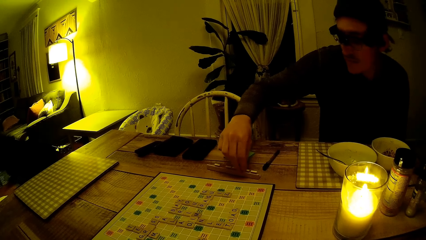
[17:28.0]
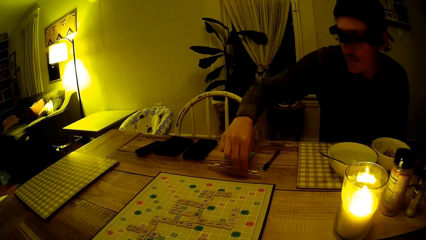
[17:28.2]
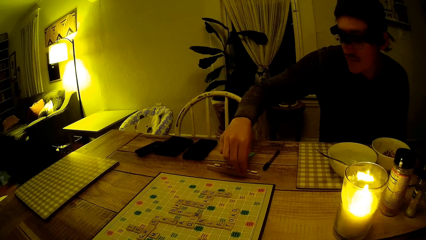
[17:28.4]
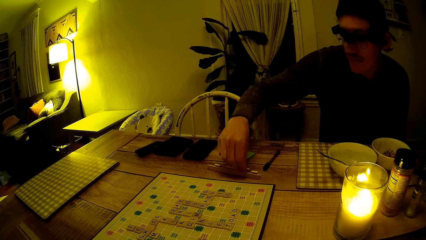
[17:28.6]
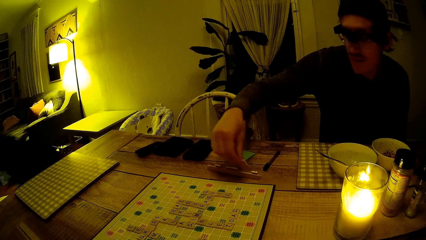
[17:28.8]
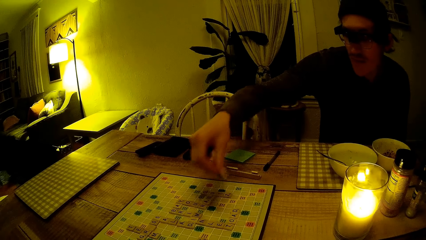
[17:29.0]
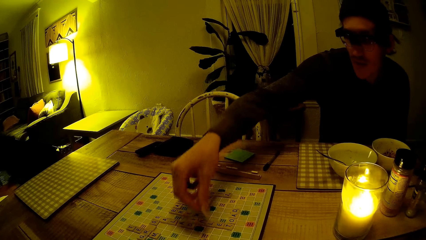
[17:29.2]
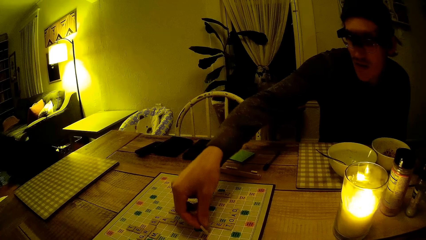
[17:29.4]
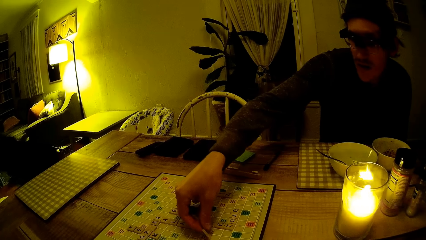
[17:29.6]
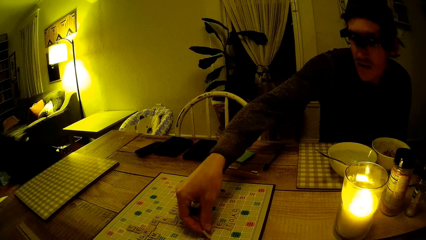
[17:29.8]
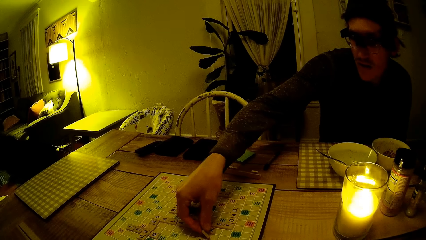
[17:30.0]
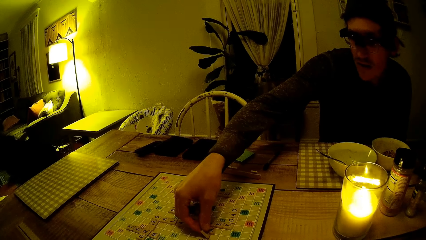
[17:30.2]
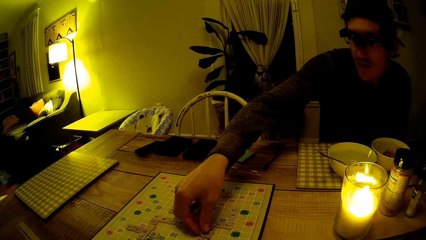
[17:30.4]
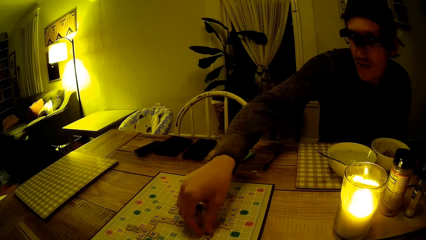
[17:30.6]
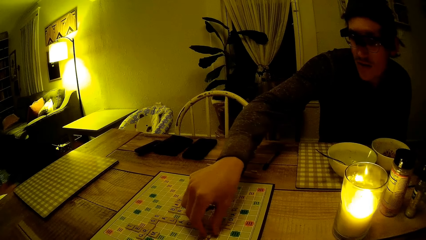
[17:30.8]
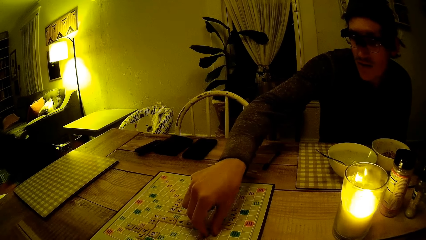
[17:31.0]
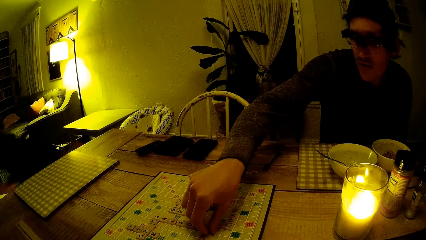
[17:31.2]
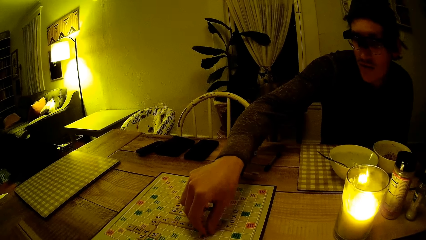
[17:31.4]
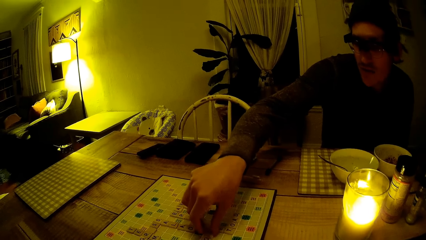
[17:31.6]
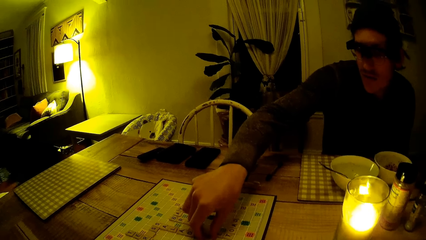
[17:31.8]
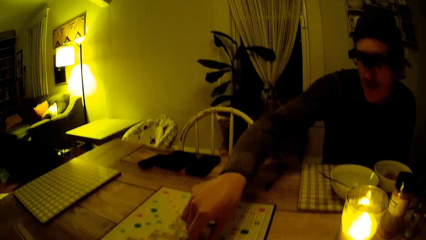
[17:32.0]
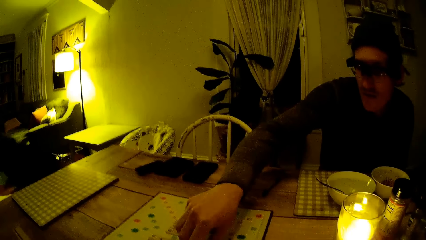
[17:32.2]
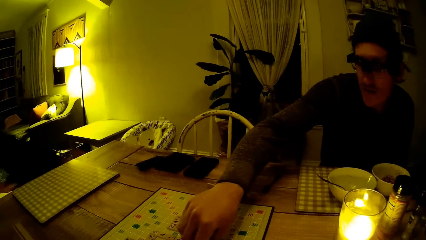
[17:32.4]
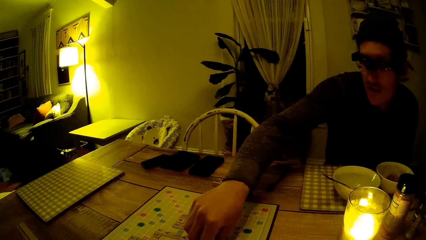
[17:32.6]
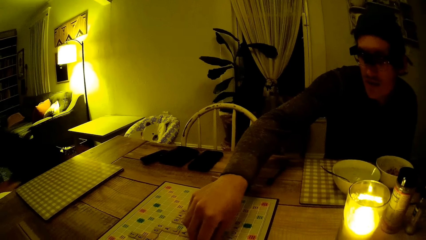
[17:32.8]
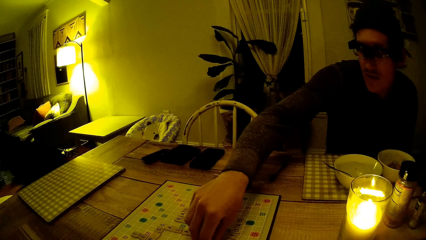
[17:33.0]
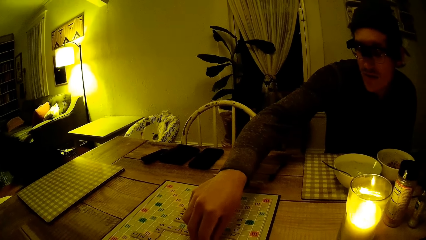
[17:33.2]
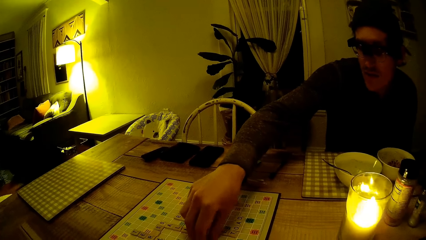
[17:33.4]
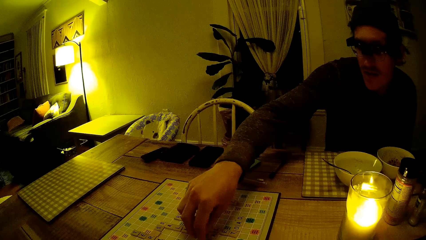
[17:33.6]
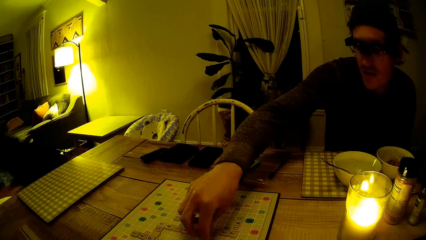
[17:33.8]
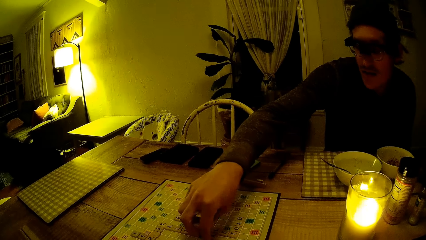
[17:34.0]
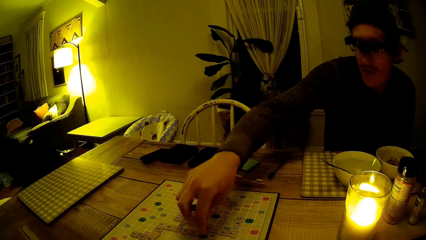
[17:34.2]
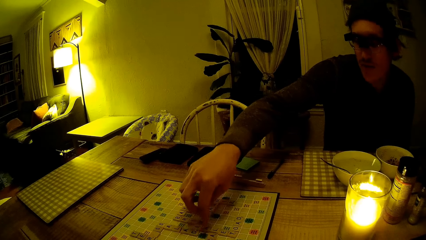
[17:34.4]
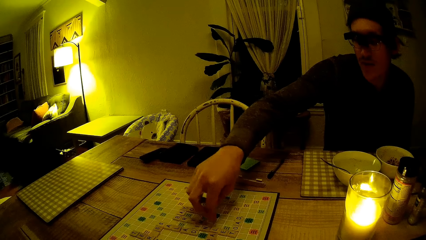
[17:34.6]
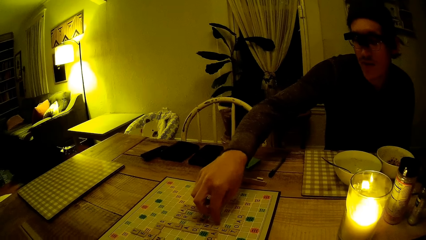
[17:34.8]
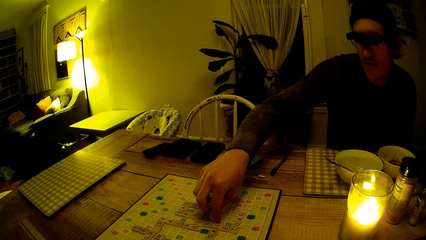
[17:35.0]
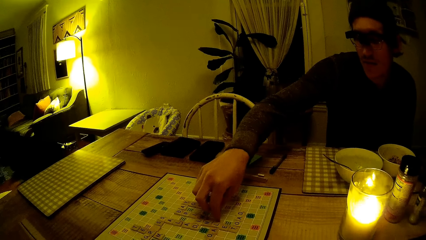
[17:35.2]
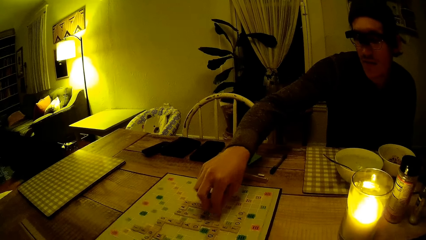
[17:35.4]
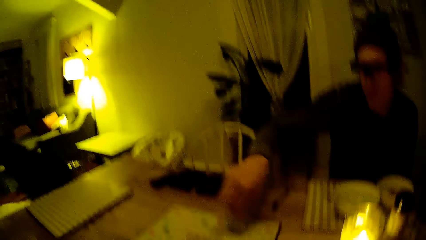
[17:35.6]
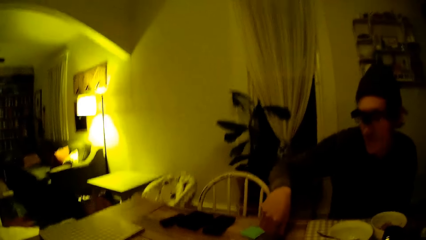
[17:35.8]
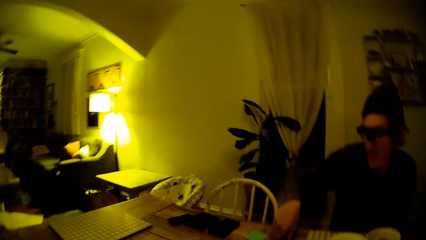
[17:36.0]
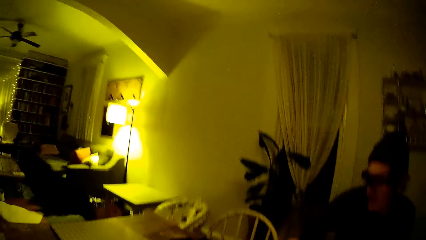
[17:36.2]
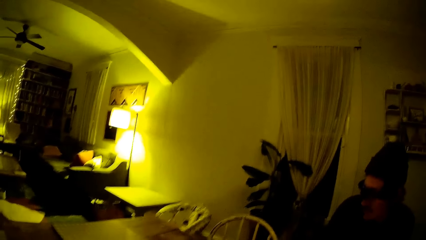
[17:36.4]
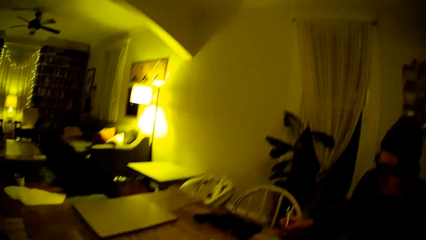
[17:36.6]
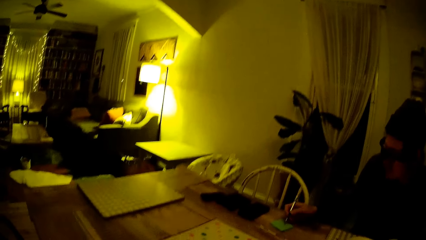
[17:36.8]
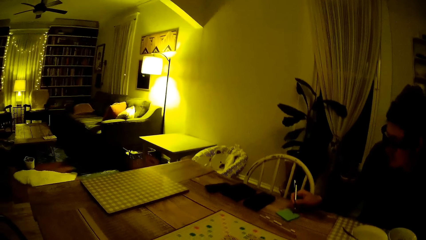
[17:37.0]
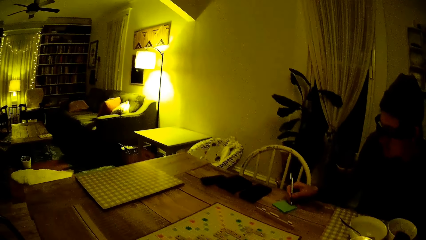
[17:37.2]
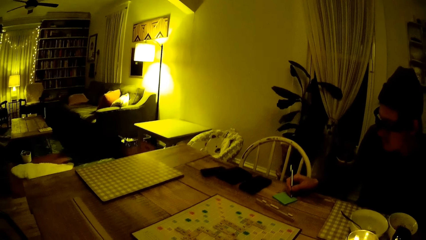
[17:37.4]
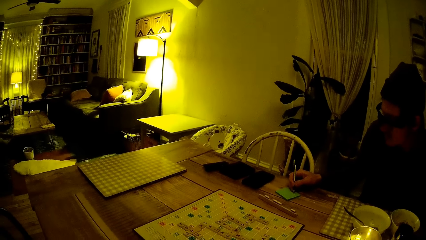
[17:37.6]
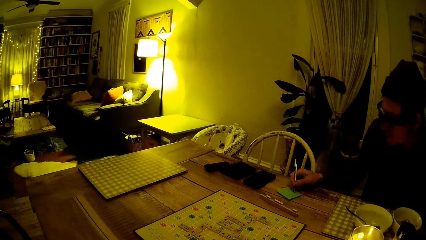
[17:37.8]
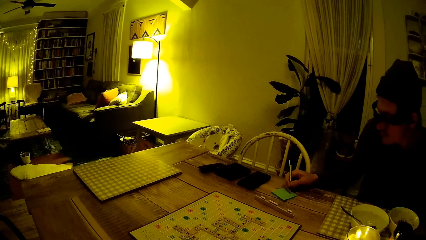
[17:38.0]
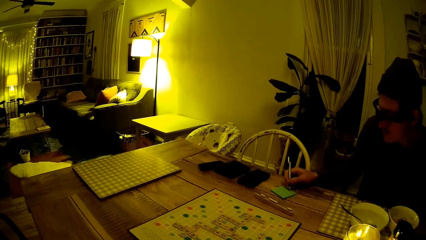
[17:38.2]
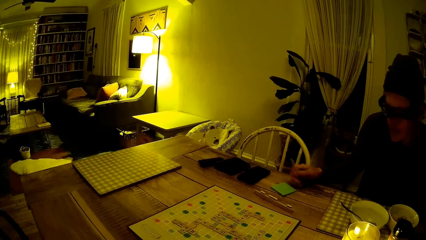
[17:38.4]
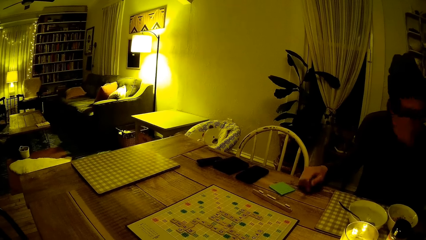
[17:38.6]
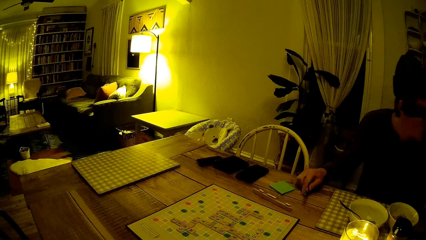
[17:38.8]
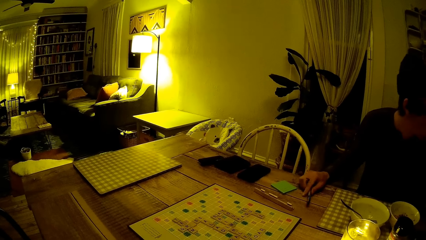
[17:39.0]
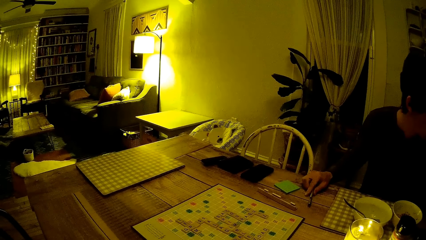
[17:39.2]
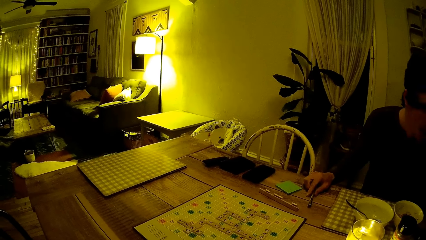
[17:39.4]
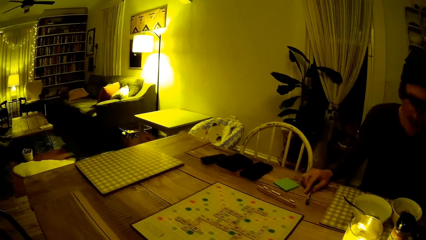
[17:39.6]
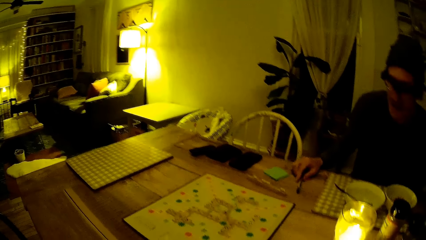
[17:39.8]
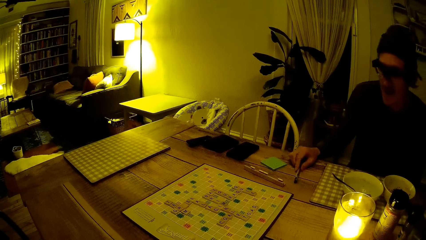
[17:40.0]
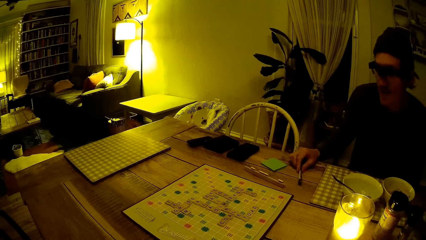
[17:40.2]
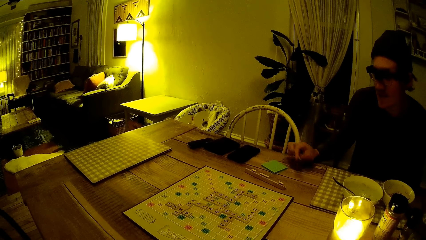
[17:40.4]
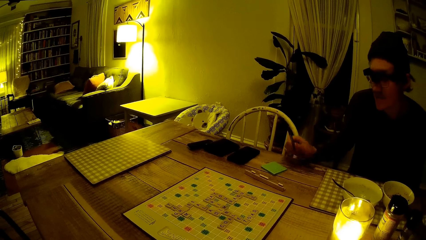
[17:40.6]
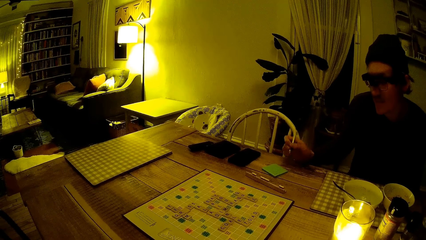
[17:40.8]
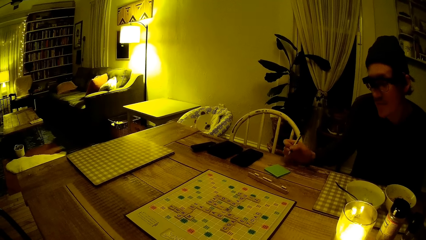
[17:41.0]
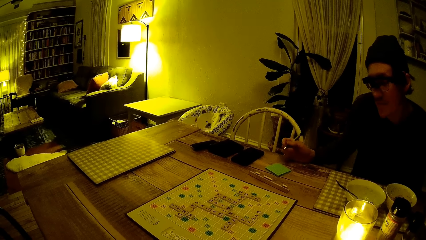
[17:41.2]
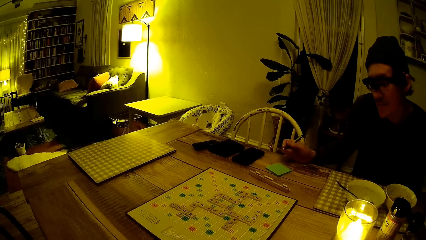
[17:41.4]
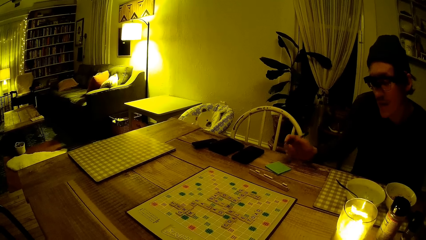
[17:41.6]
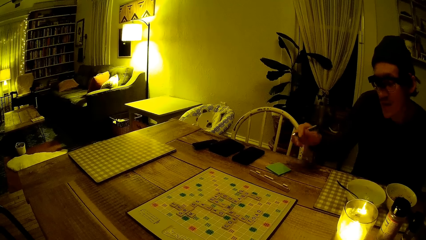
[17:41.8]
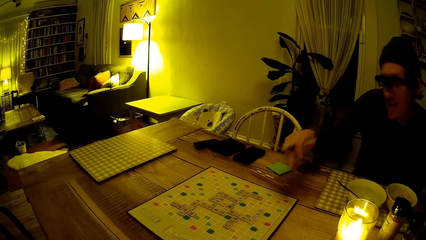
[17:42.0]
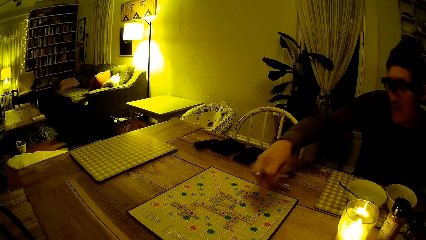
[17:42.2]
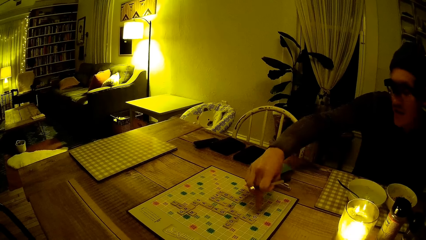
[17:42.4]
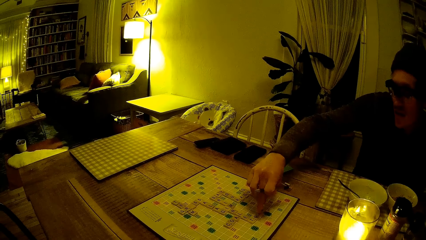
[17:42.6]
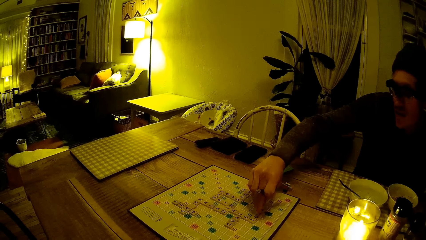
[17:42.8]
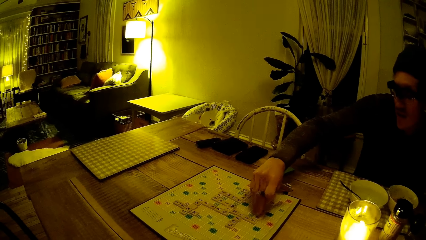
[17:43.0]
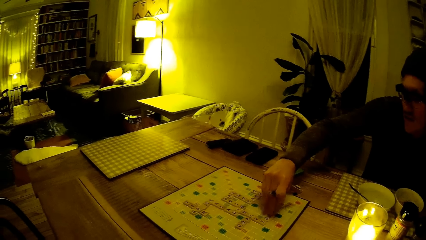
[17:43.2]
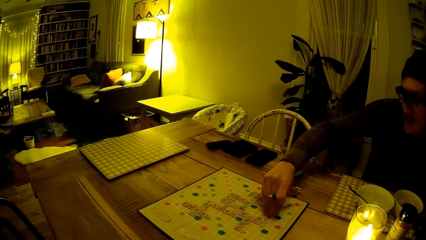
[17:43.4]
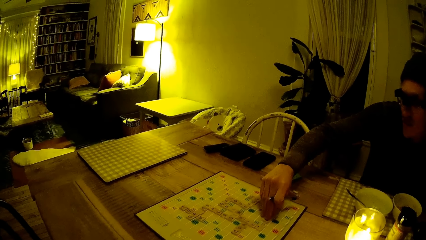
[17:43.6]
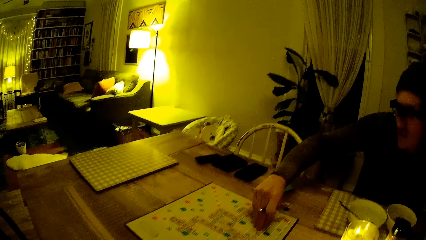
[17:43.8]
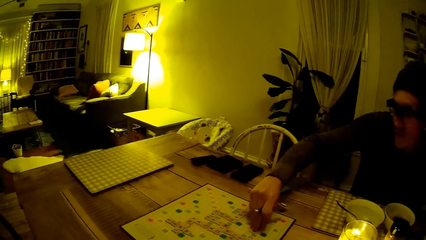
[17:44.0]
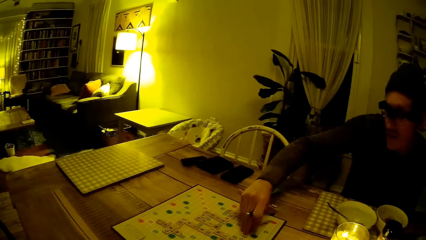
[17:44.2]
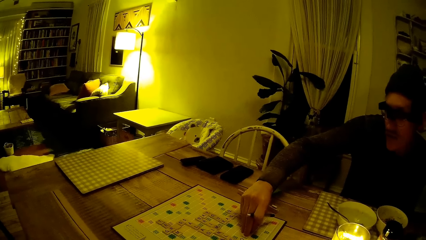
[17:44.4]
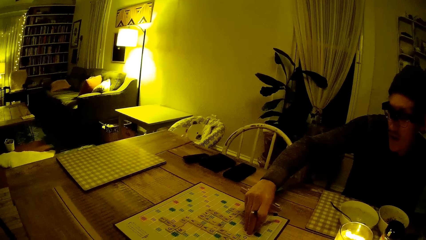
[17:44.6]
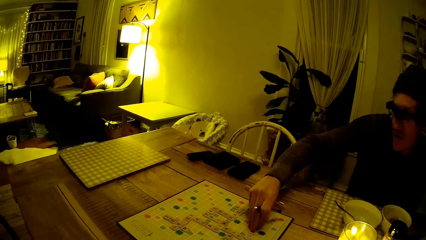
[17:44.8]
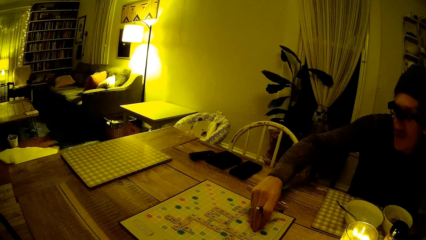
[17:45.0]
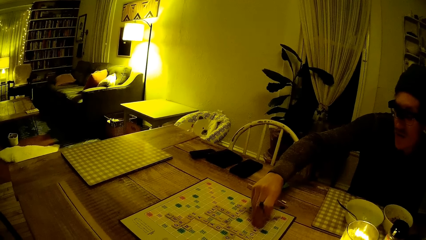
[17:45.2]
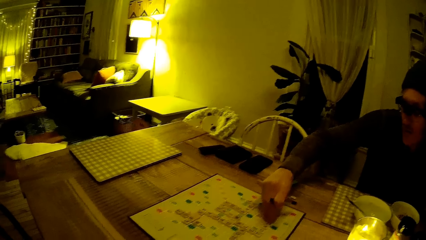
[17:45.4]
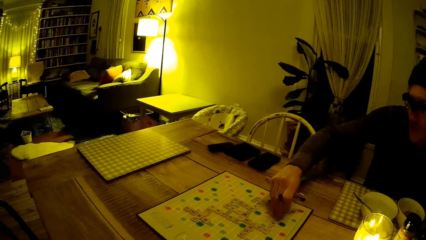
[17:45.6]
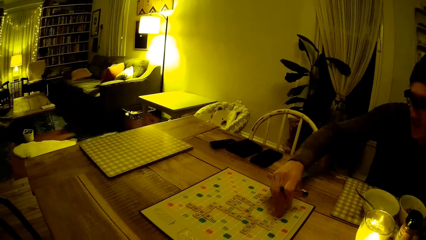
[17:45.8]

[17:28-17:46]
The man picks up word tiles from his rack with his right hand. The man drops the word tiles on the board game with his right hand. The camera wearer converses with the man. The baby cries. The man writes on a notepad with the pen in his right hand. The camera wearer talks to the man. The man drops the pen on the dining table with his right hand. The man picks up the pen from the dining table with his right hand. The man touches word tiles on the board game with his right hand. The man plays the jigsaw puzzle game.
